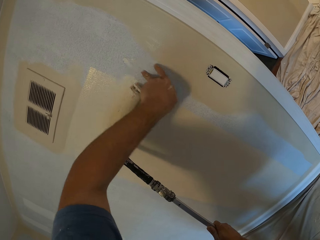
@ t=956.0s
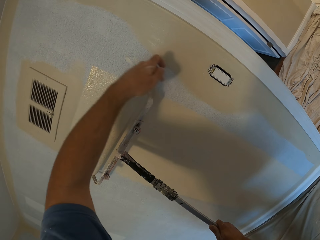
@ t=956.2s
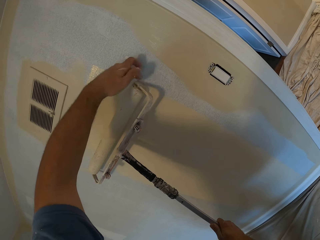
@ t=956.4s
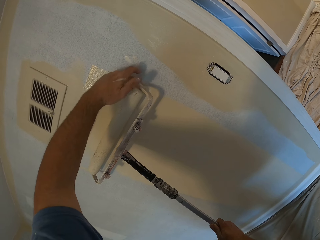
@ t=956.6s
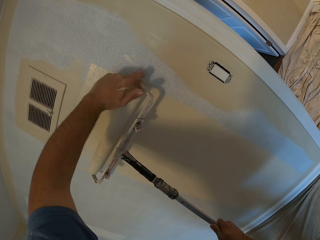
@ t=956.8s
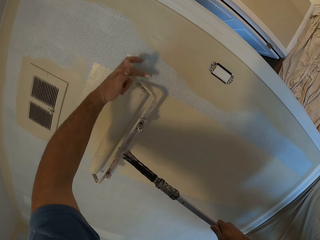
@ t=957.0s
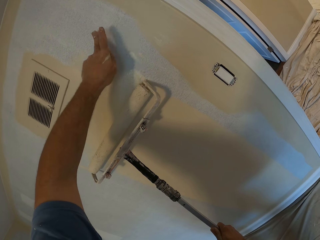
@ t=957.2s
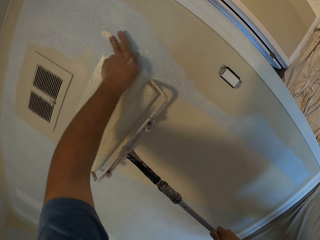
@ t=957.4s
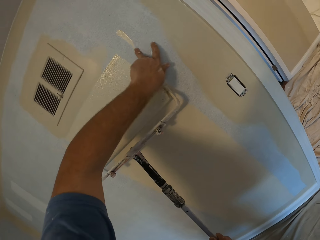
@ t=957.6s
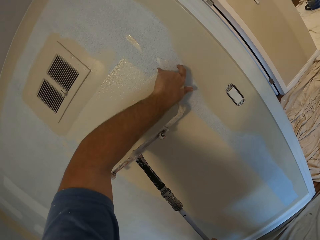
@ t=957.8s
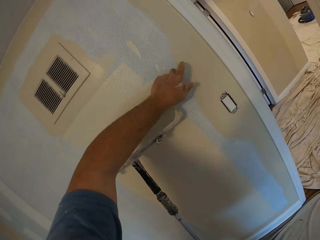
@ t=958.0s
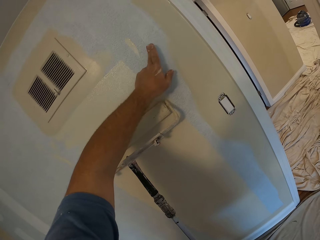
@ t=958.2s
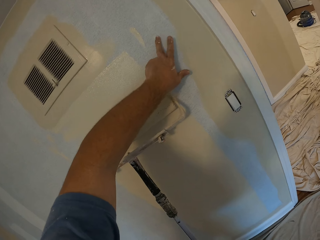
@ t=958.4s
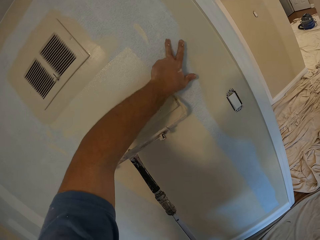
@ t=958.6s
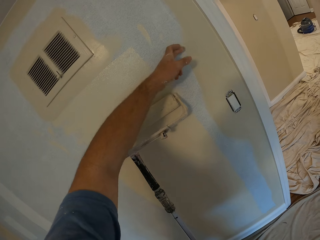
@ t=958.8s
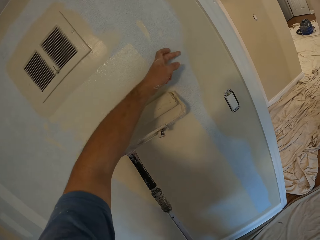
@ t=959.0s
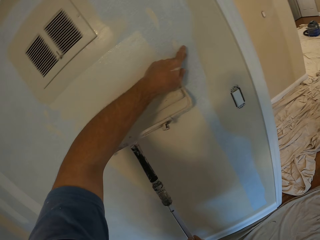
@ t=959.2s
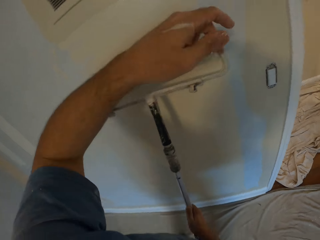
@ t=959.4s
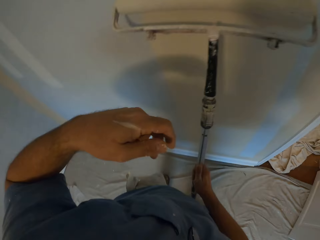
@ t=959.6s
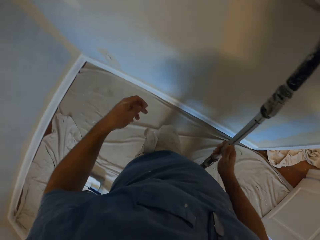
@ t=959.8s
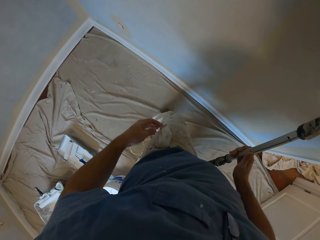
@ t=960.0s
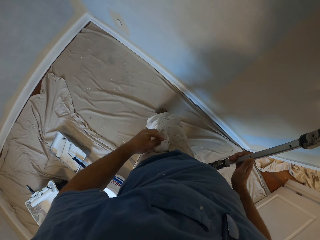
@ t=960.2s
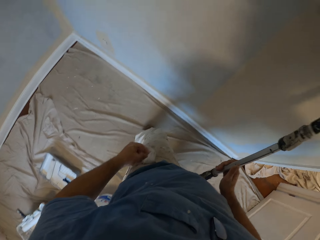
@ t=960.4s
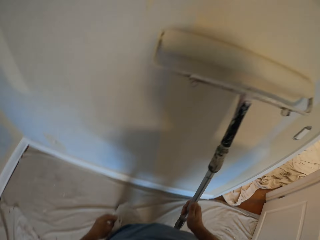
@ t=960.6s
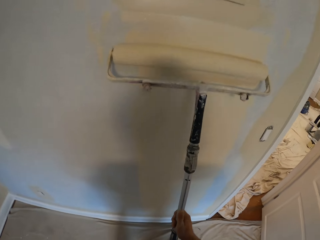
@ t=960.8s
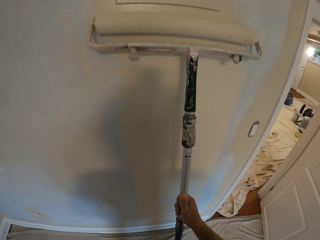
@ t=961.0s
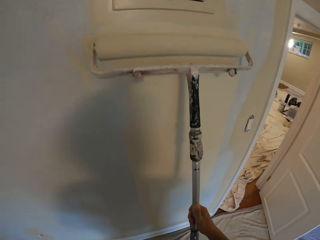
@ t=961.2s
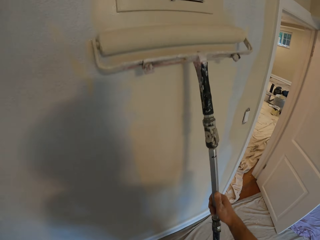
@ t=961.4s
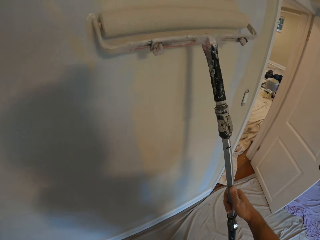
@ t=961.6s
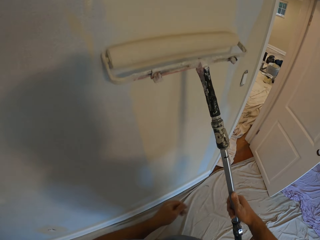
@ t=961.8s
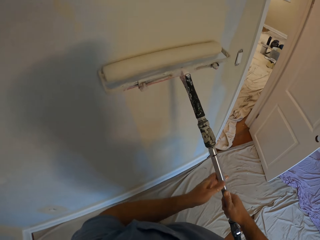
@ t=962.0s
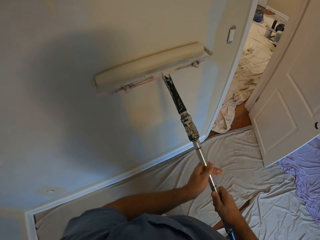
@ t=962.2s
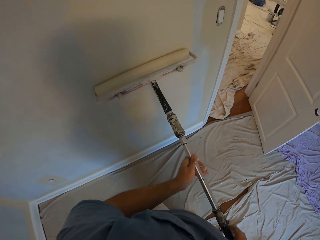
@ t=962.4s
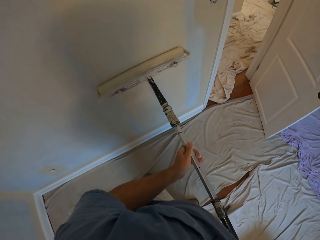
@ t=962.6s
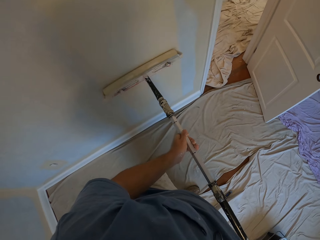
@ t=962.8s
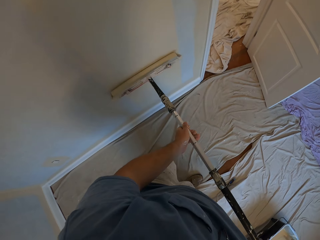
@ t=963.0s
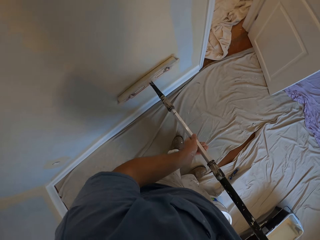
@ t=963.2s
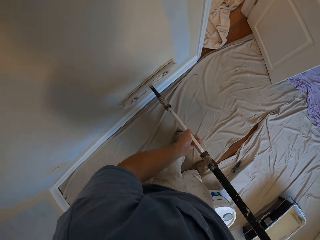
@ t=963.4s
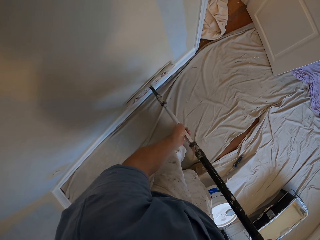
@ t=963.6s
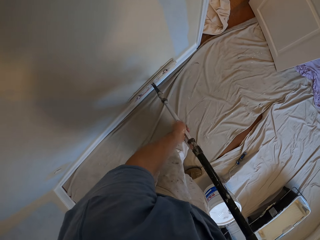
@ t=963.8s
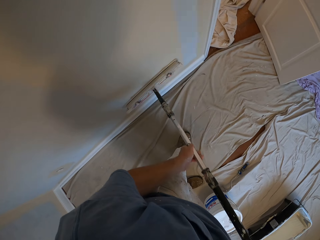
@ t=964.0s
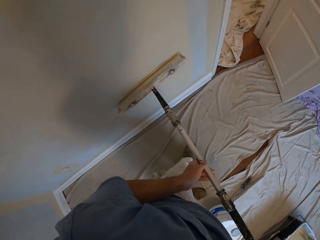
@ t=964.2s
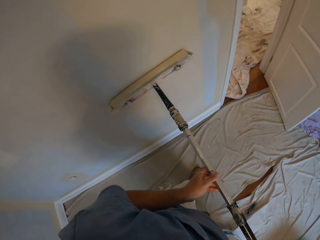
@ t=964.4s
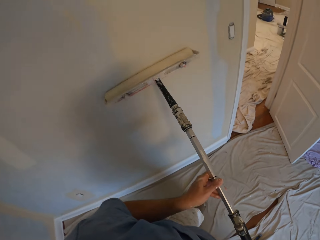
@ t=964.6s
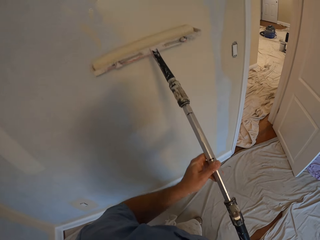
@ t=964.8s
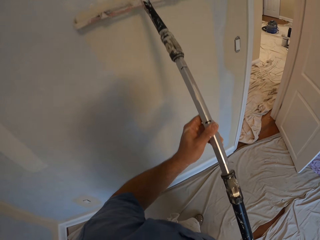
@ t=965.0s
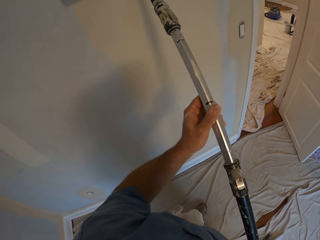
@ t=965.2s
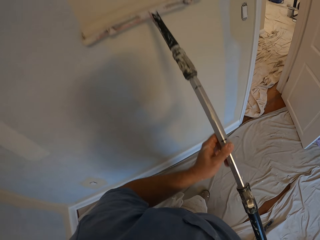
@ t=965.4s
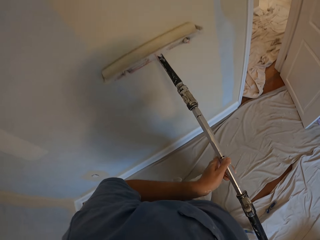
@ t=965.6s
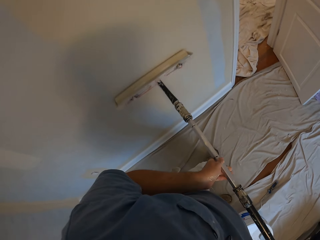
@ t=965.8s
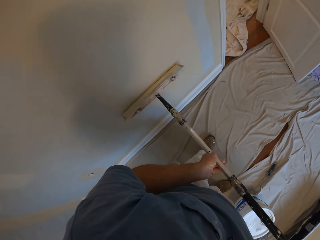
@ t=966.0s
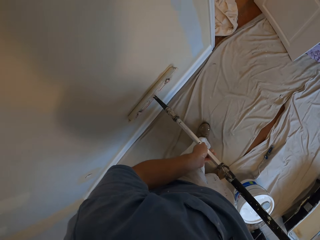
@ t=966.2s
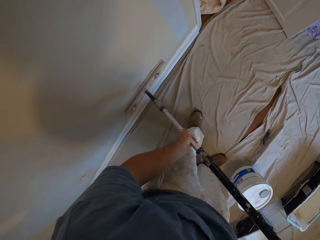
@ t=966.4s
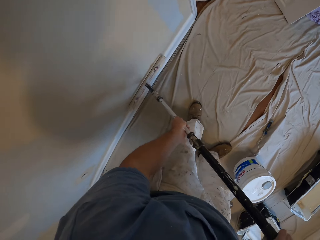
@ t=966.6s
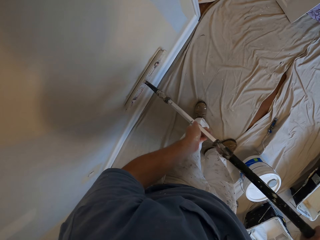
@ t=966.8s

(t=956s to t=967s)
The camera wearer wipes fingers with a cloth. They paint the wall with the paint roller.

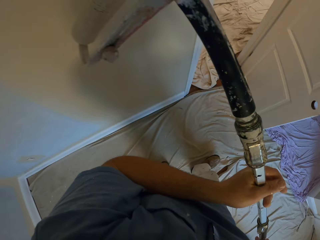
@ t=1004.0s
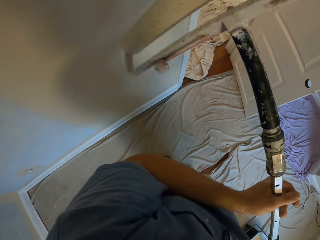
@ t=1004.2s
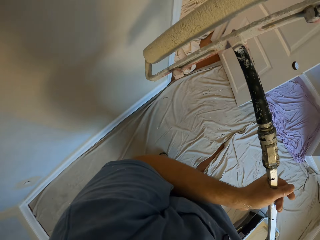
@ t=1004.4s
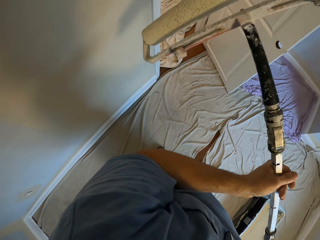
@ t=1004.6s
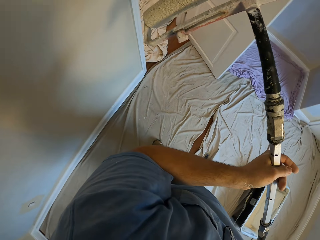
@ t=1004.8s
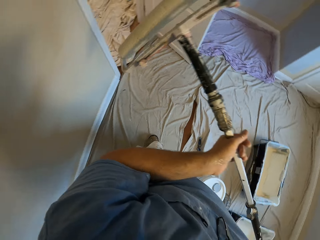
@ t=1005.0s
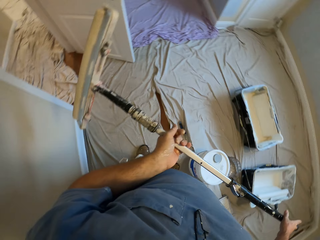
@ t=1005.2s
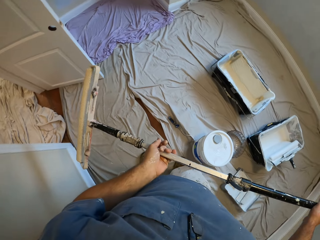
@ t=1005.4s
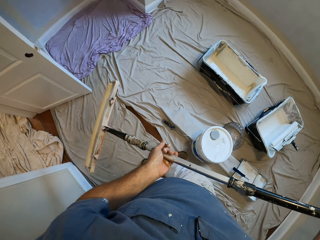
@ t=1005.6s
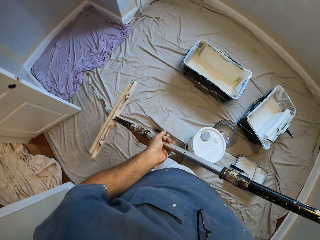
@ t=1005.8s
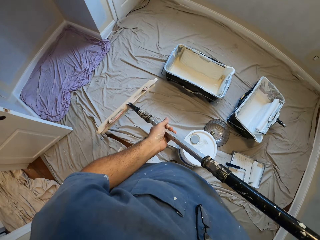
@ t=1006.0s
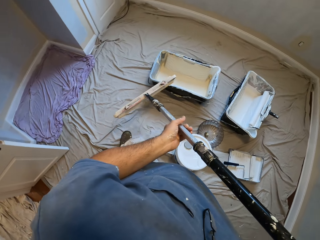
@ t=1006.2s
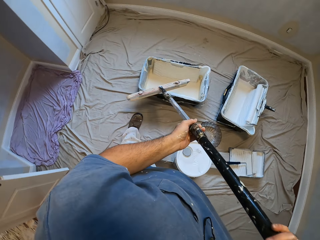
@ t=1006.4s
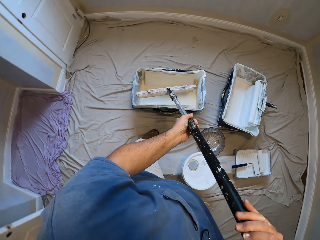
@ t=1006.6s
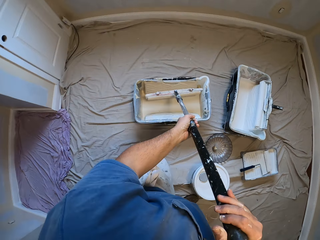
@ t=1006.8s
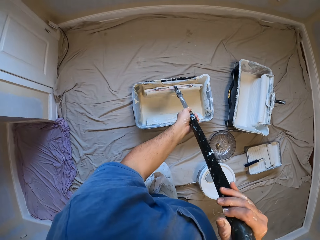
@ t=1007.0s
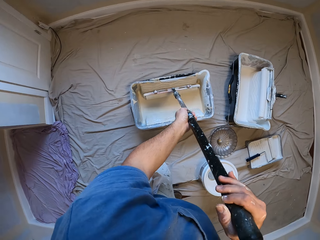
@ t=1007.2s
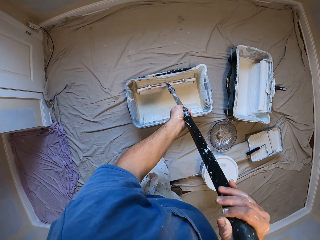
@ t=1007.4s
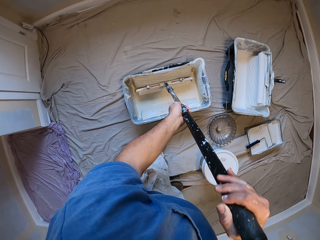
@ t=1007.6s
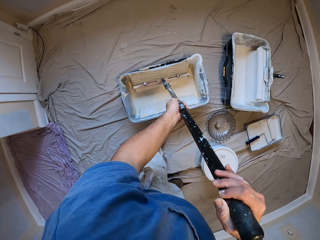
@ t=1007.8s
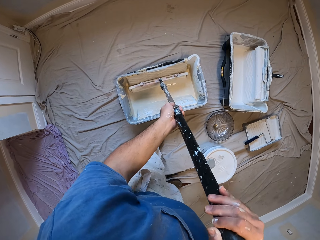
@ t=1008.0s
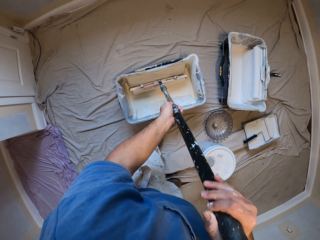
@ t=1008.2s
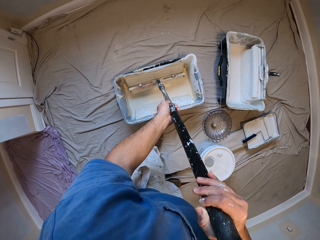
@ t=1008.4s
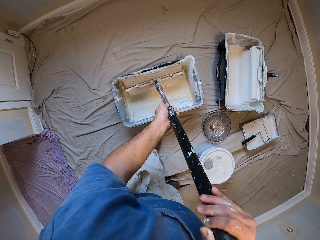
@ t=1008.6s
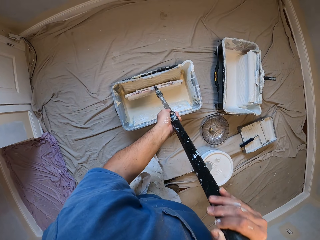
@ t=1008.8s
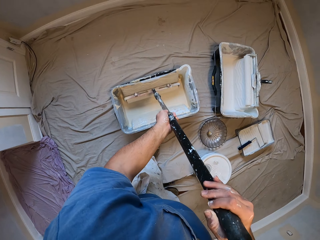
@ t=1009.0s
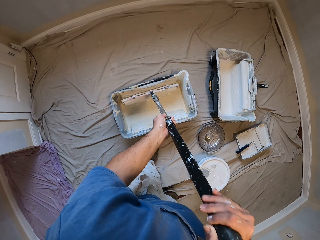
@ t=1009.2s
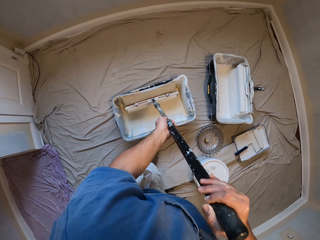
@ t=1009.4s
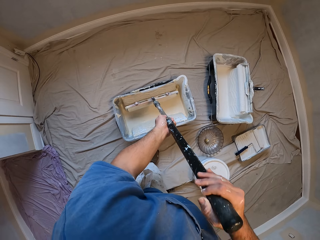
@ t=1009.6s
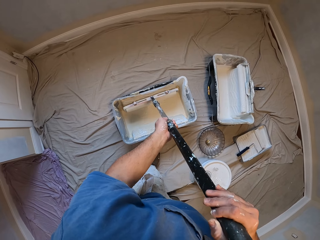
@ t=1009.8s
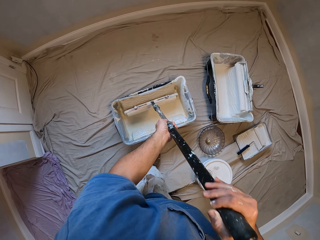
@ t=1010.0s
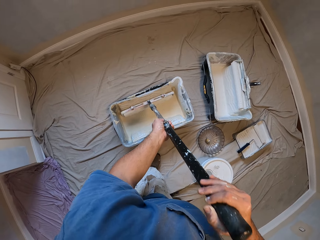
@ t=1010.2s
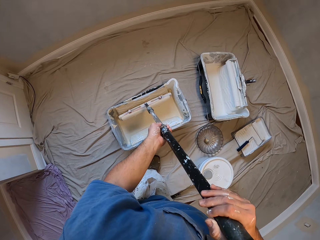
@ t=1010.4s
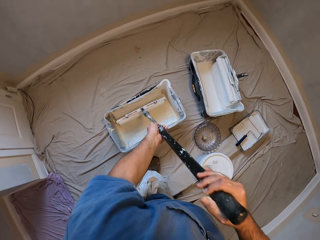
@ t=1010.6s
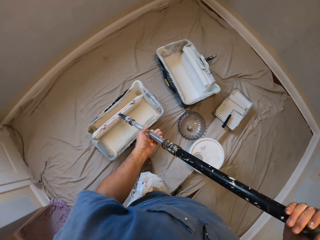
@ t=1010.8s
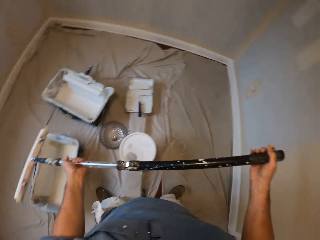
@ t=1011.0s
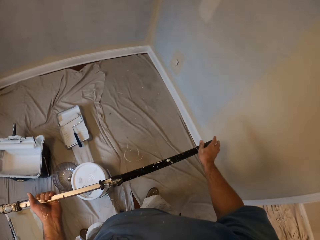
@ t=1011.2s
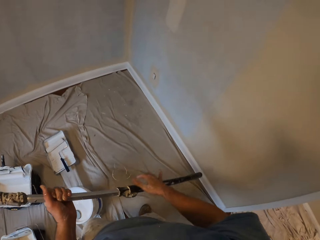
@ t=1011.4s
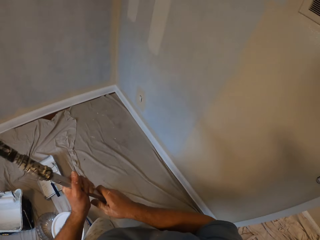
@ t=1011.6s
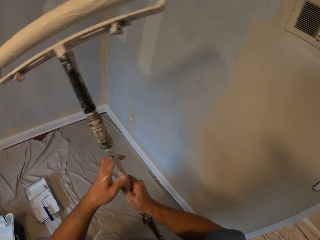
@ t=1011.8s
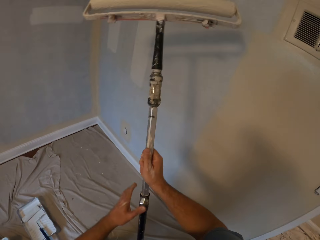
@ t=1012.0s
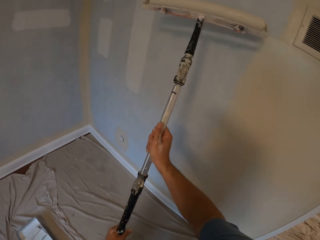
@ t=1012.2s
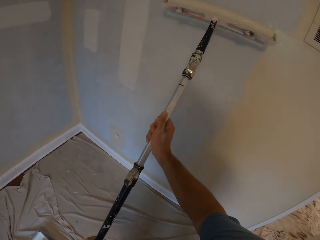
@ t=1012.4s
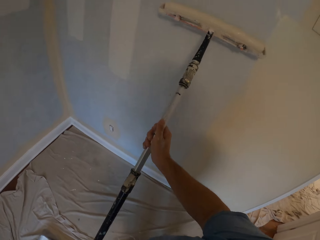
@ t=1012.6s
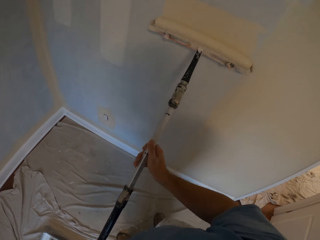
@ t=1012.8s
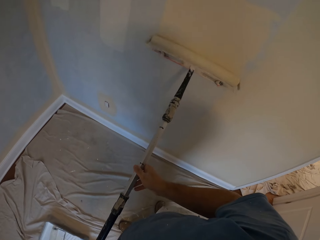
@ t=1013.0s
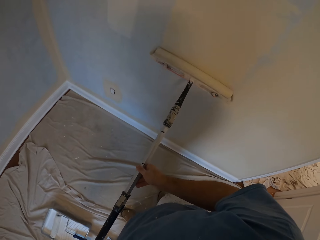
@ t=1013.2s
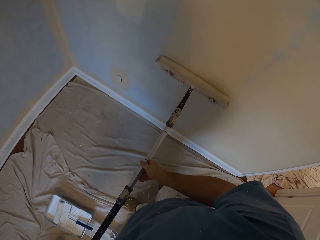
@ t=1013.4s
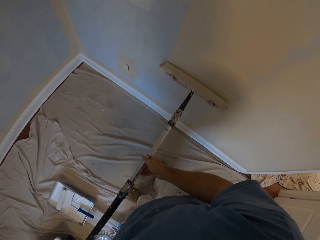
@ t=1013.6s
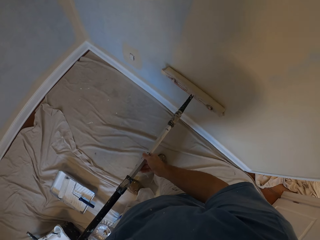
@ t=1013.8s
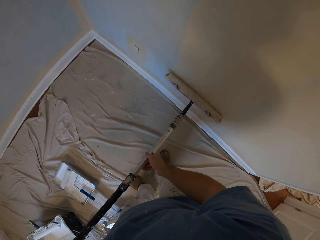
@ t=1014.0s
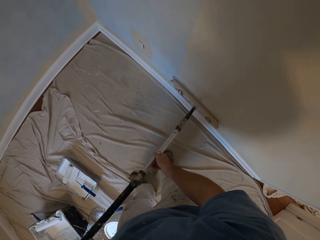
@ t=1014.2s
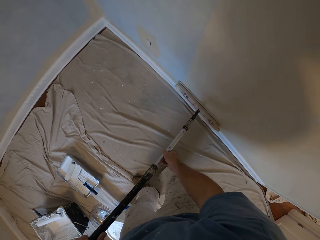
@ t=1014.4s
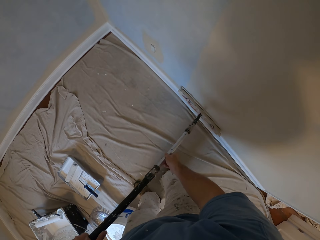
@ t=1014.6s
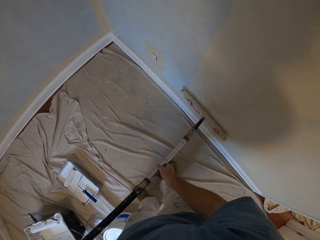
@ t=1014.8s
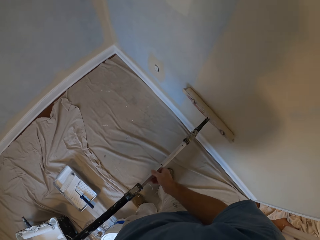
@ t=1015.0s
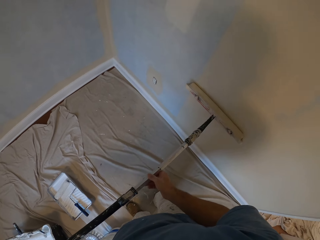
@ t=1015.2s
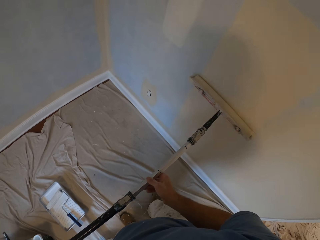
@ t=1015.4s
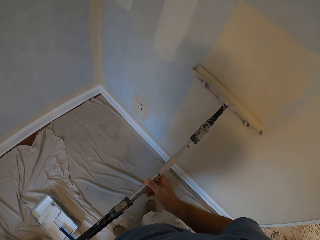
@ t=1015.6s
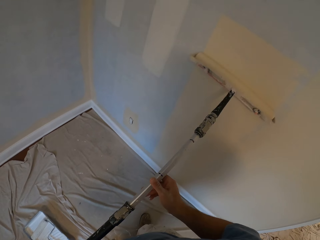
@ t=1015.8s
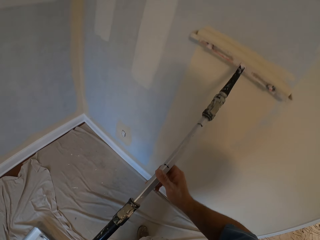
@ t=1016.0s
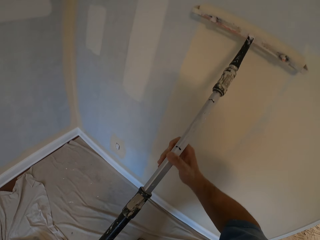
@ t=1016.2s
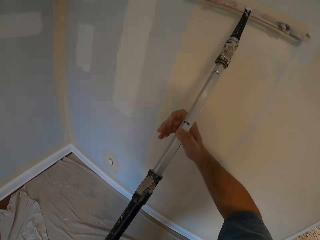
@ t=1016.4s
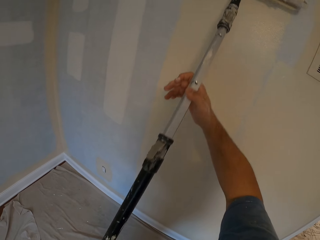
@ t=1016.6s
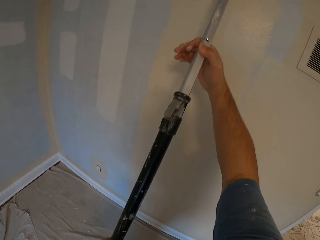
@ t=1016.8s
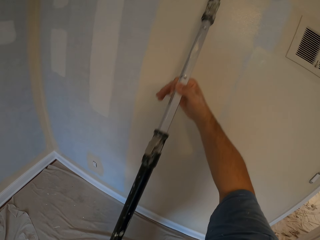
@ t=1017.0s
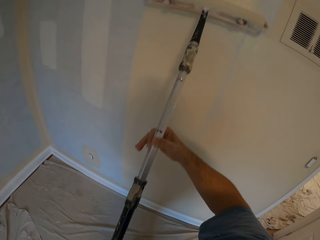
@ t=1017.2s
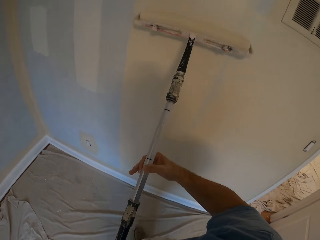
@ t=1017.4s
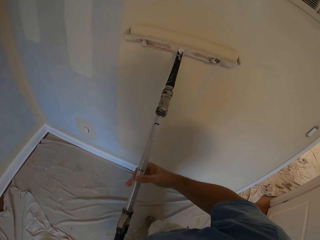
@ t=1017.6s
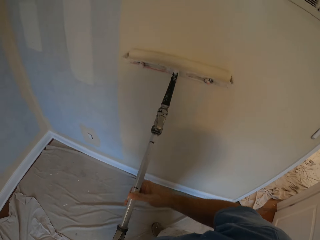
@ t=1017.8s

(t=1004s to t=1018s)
The camera wearer turns around. They dip the paint roller inside the paint bucket. They paint the wall with the paint roller.
